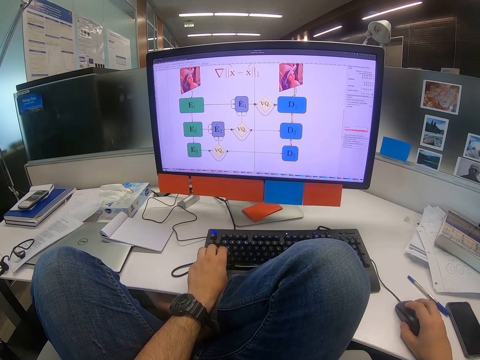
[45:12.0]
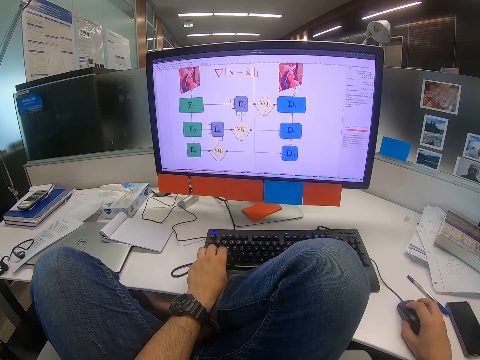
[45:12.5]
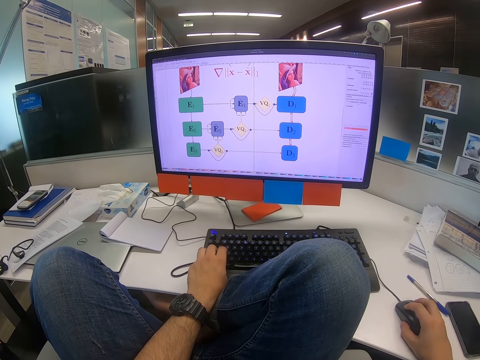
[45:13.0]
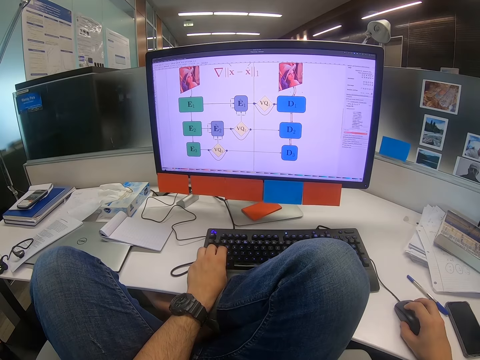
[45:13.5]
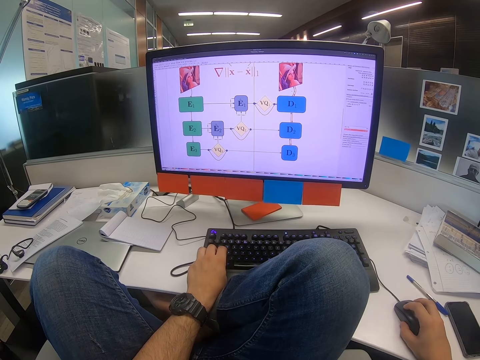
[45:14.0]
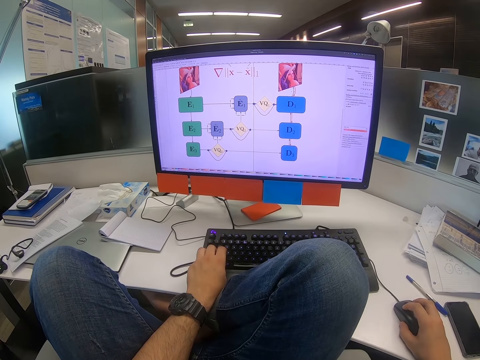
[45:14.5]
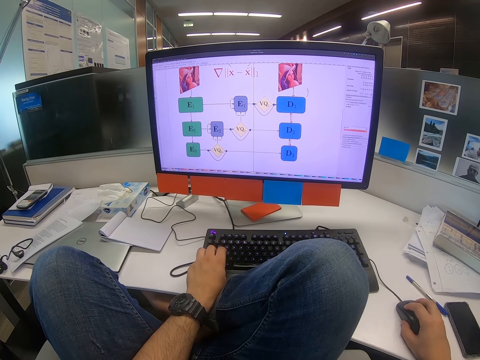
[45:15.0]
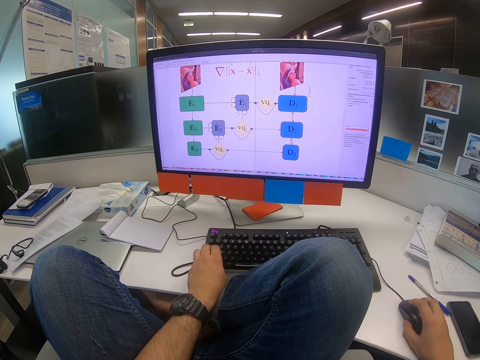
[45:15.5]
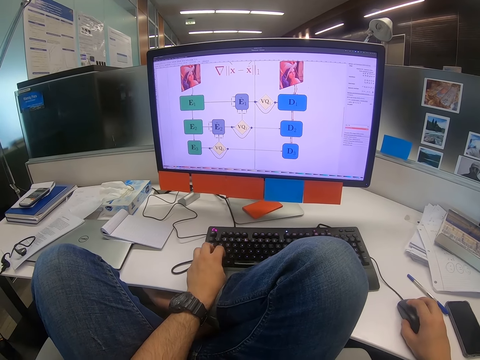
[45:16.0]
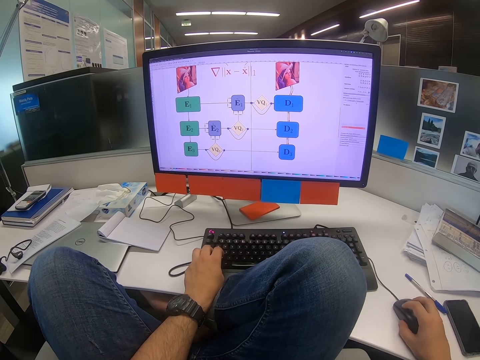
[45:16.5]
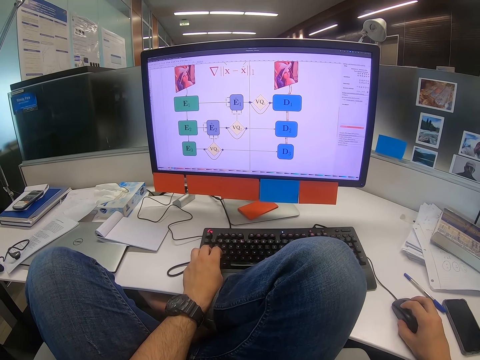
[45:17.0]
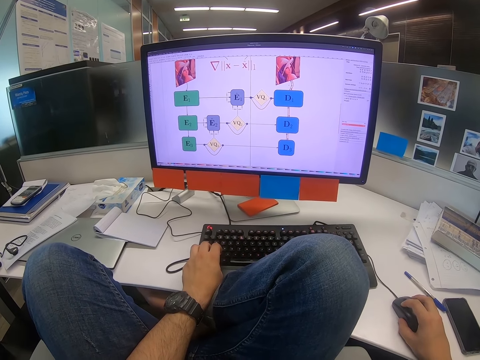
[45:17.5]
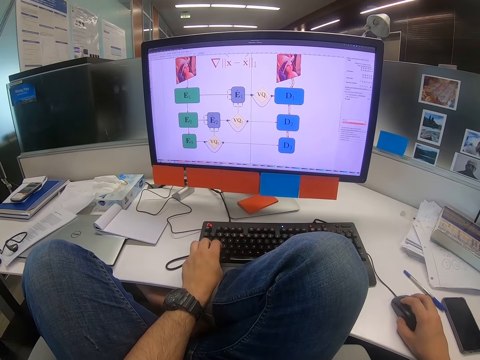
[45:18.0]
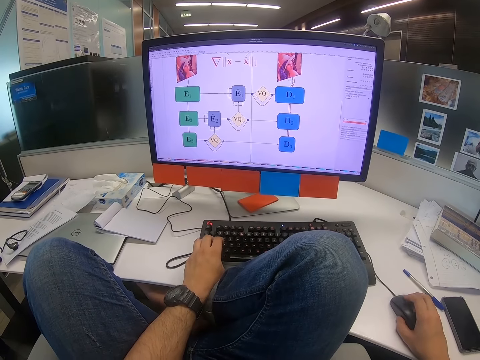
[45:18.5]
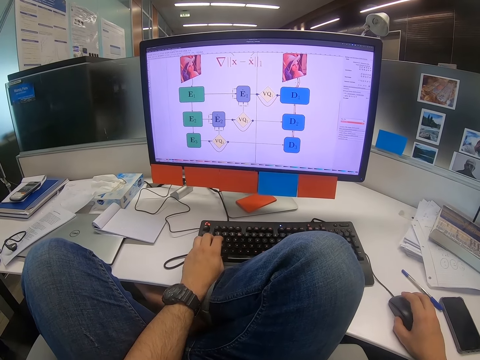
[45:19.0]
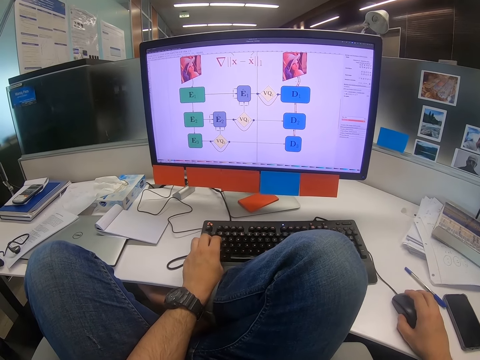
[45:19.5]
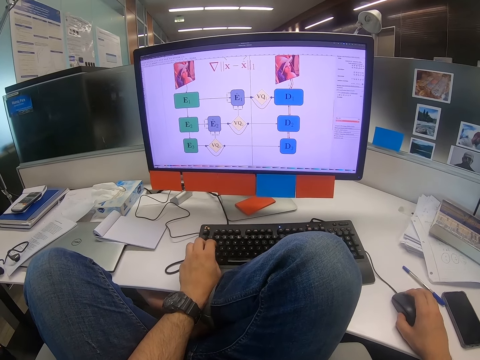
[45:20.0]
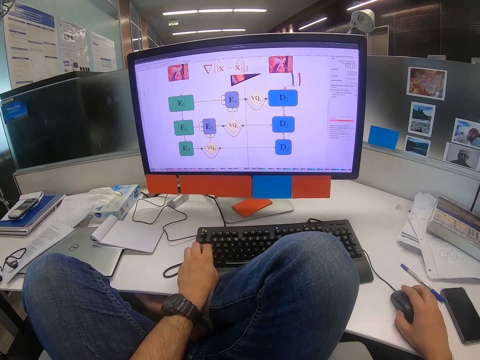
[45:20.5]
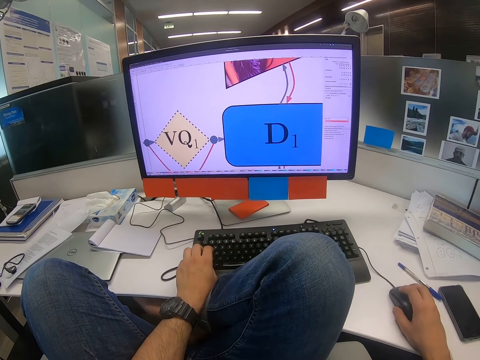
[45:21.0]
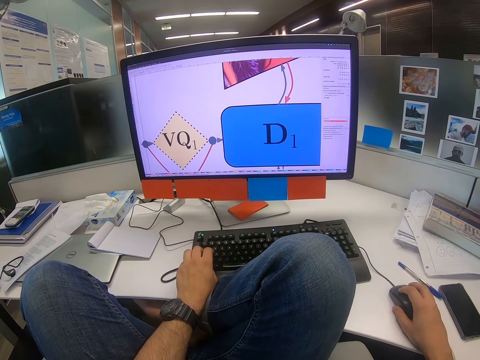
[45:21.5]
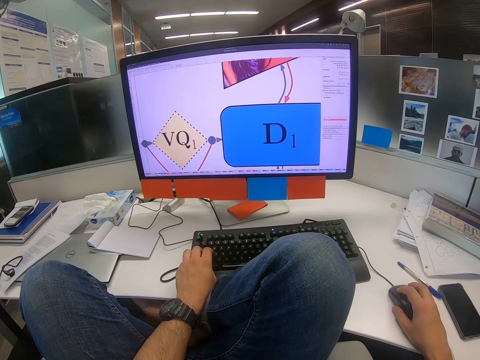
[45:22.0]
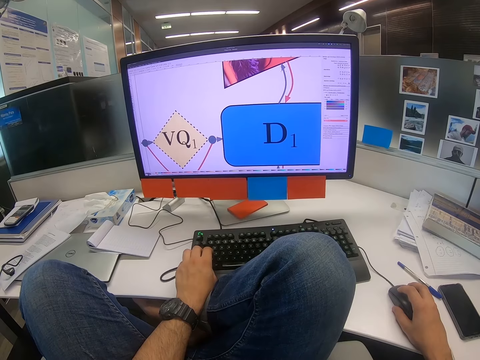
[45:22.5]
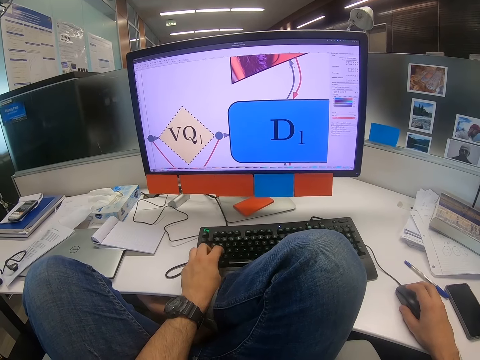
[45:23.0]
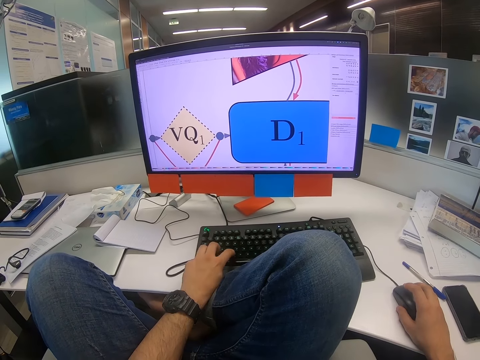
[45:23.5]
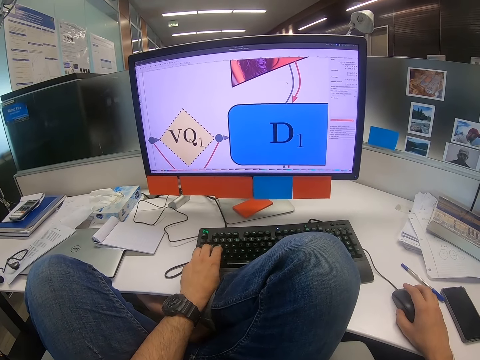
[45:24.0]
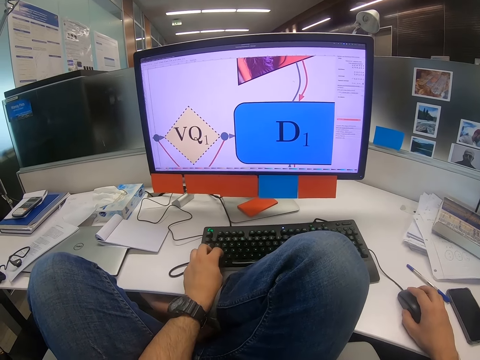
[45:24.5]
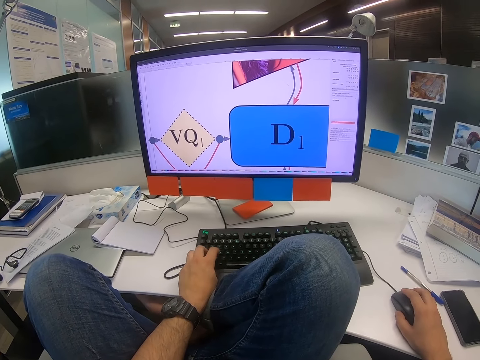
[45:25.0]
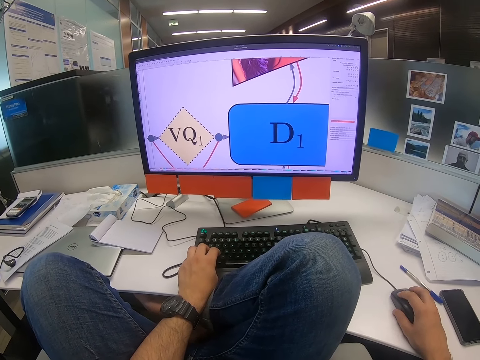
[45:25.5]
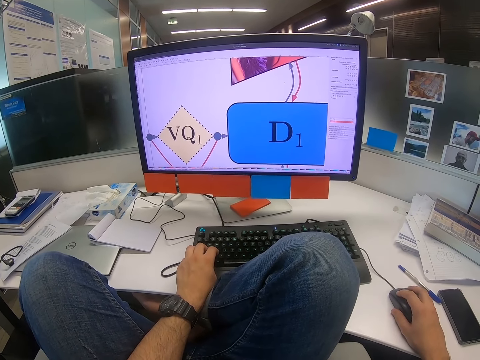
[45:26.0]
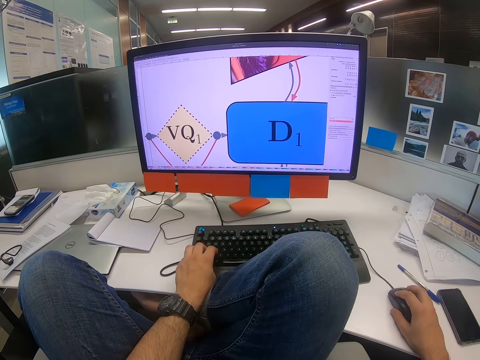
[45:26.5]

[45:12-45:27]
The camera wearer clicks on the keyboard. They scroll on the computer. They click on the keyboard. They scroll on the computer. They click on the keyboard.

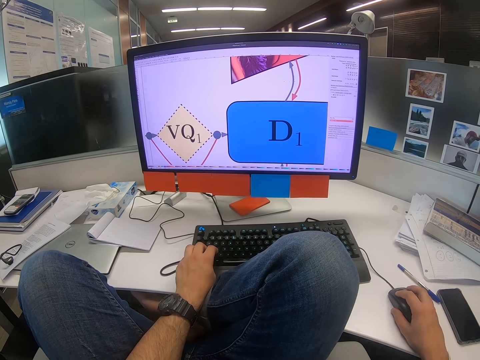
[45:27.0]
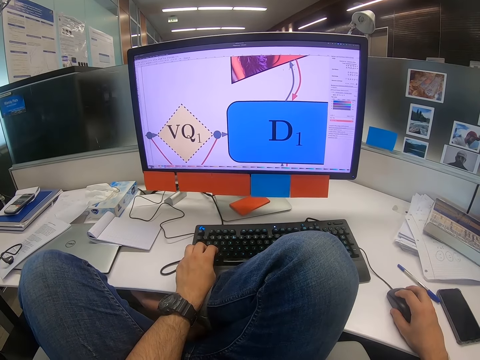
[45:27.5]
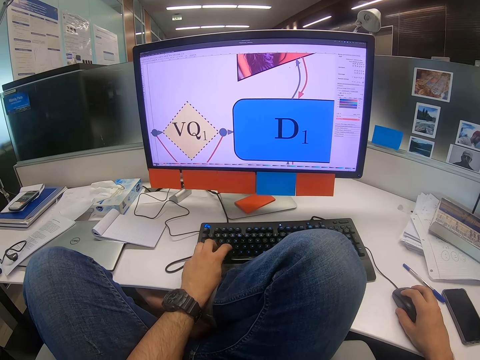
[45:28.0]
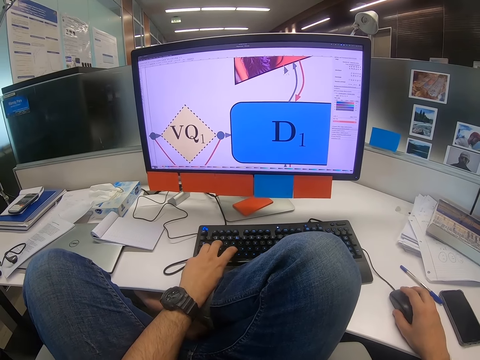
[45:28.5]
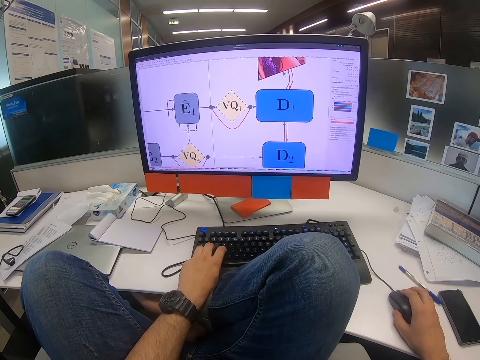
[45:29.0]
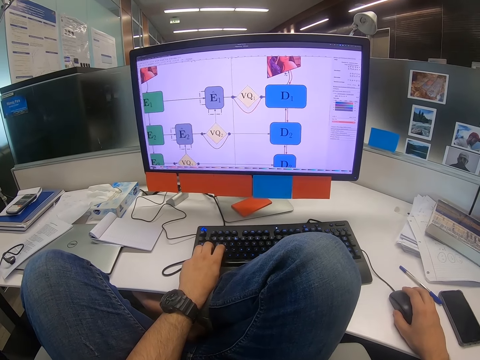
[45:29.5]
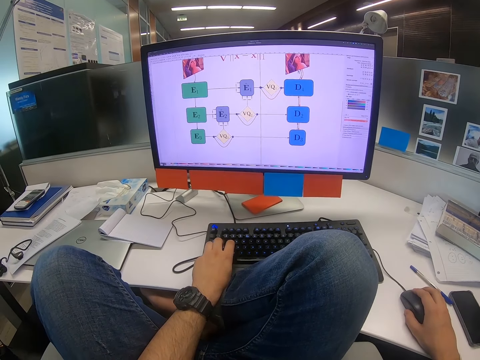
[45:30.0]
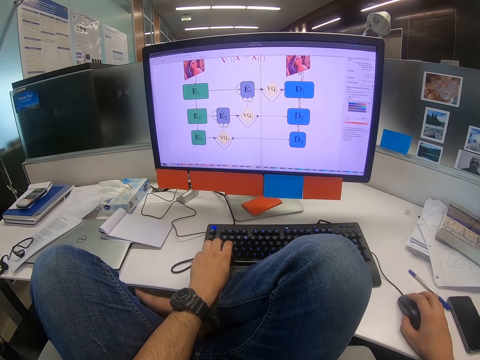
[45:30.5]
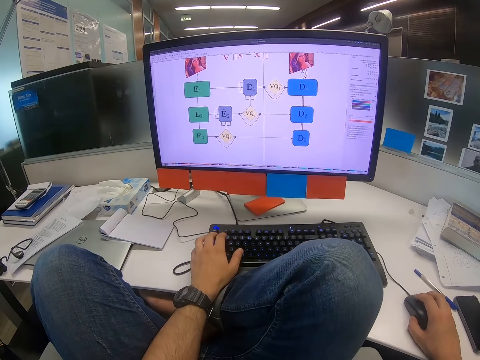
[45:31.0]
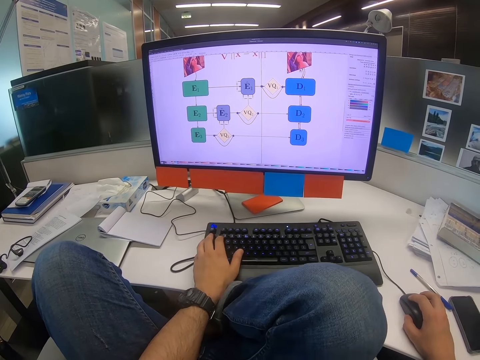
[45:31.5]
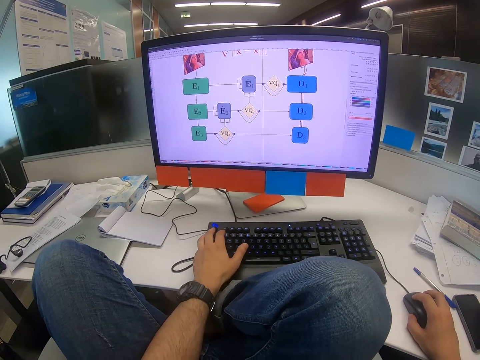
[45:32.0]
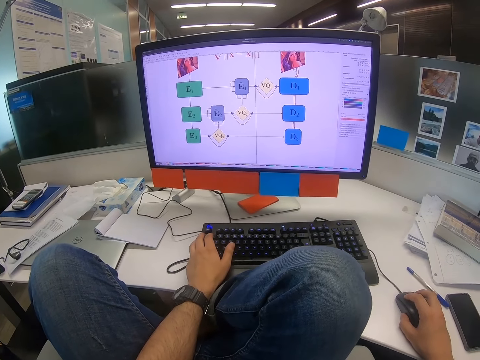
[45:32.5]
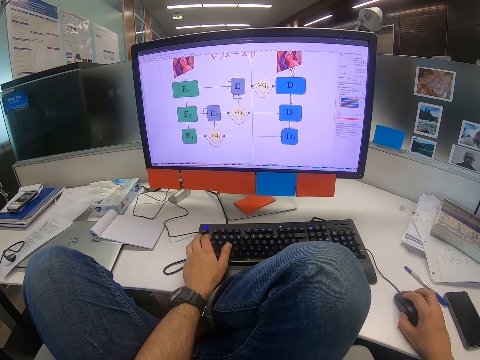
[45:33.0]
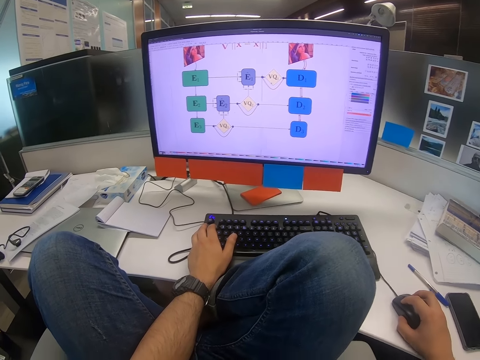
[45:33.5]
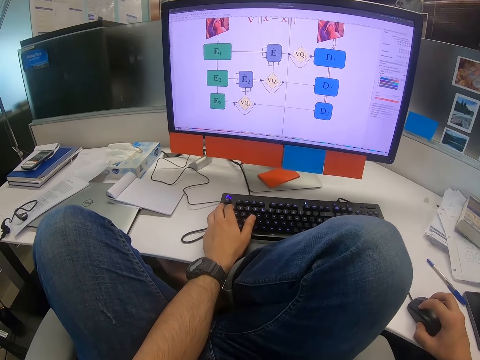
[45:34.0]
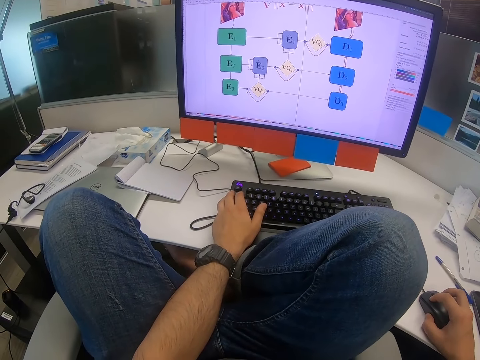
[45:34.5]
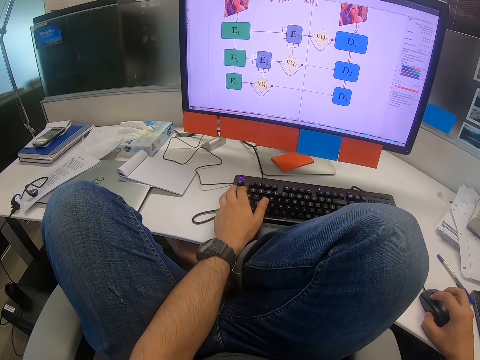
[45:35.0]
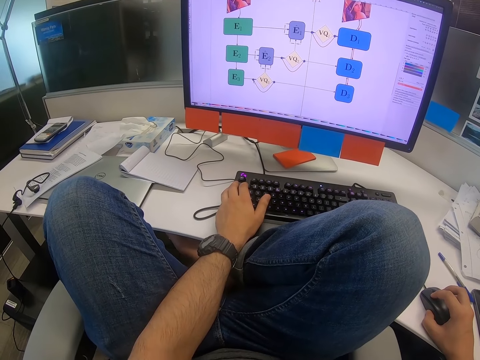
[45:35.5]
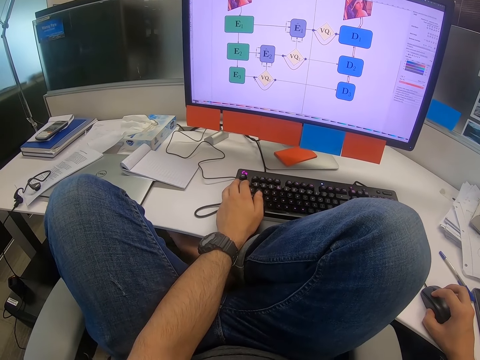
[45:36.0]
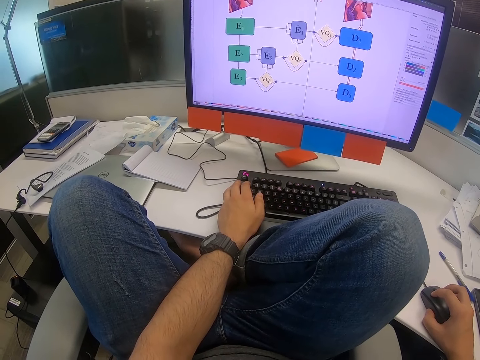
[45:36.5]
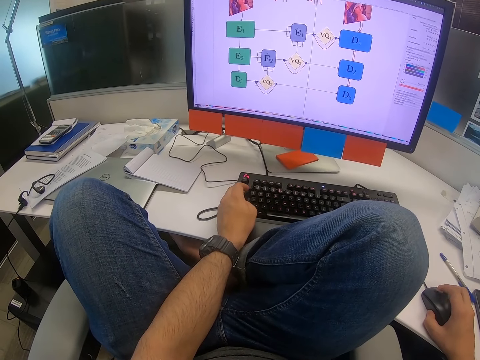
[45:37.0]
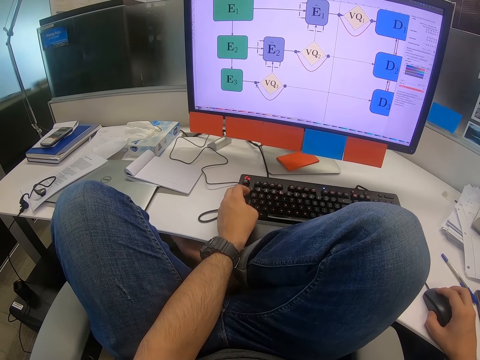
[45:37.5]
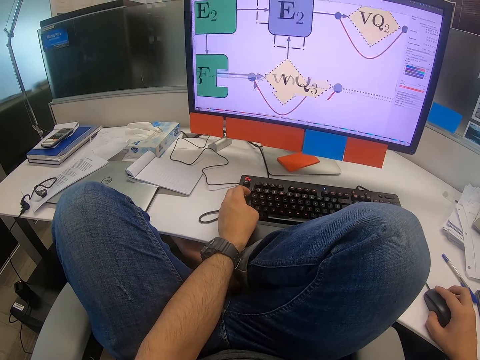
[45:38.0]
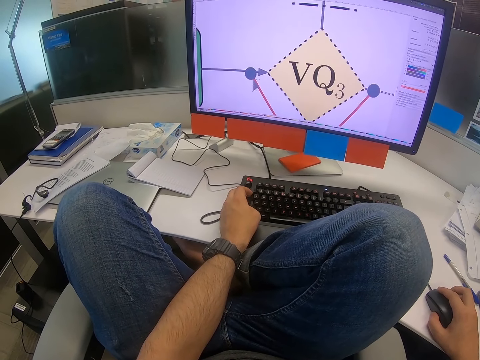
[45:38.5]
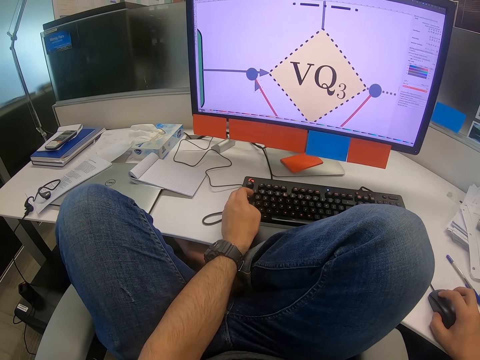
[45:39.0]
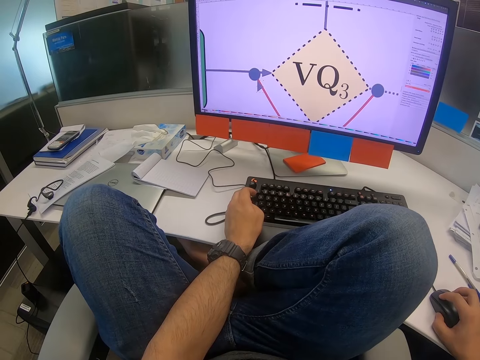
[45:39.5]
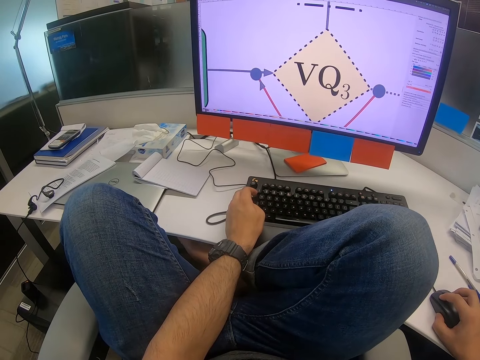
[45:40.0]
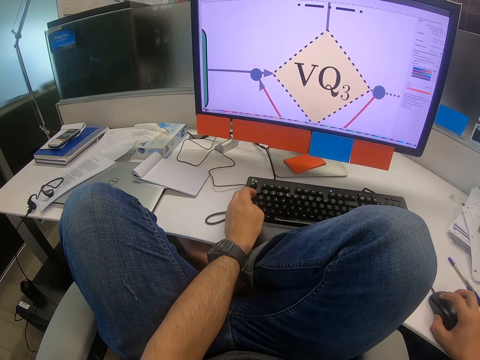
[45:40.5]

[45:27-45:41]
The camera wearer scrolls on the computer. They click on the keyboard. They shake a leg. They type on the keyboard. They scroll on the mouse. They click on the keyboard. They zoom in on the computer.
